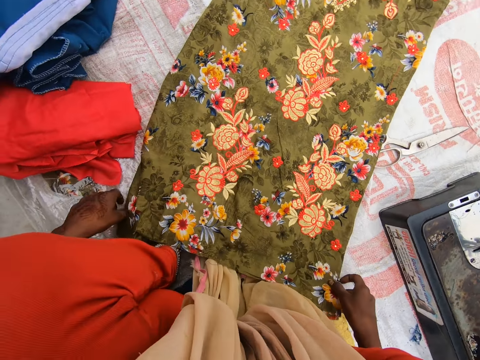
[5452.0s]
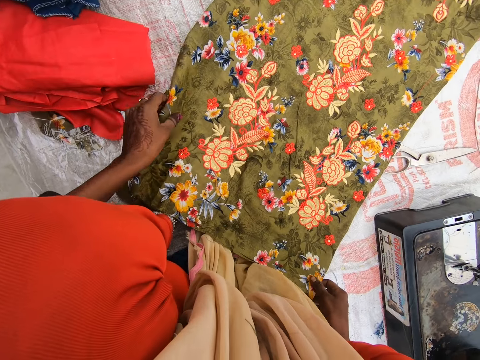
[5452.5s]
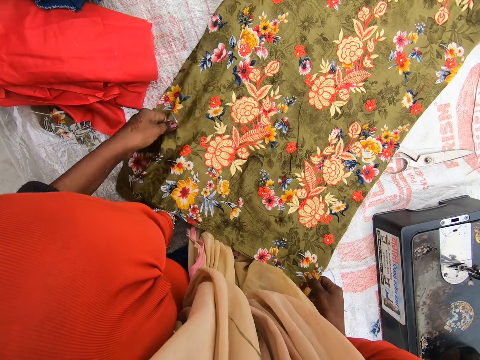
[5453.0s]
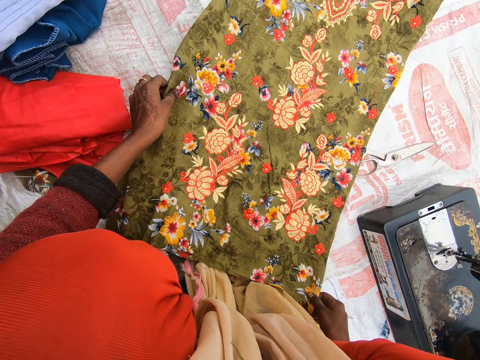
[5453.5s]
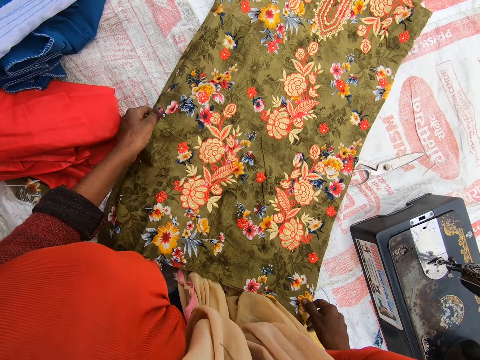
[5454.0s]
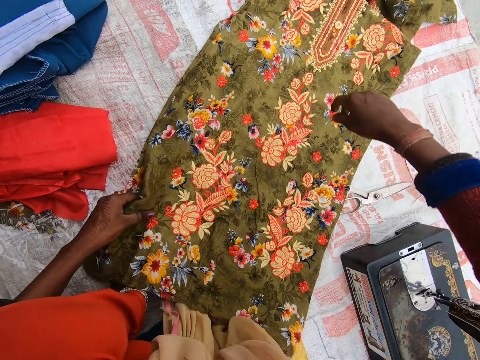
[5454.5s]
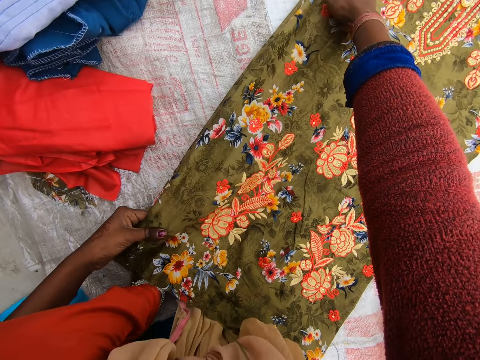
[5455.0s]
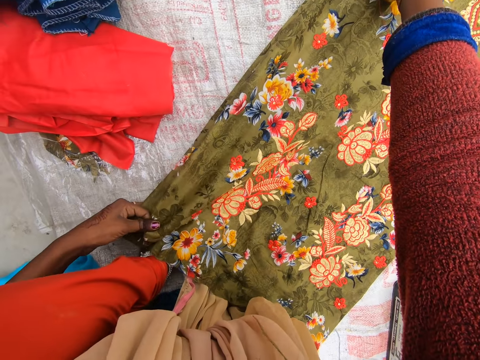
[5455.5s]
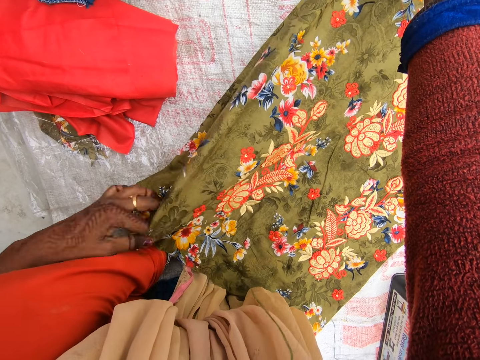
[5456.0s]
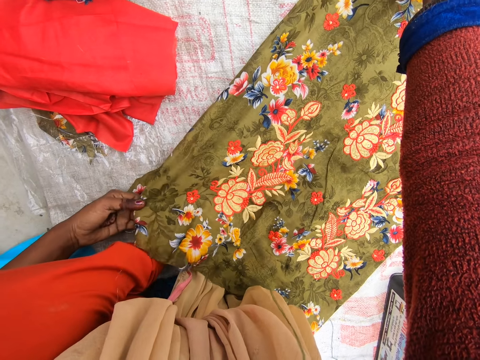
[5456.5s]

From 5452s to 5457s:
The camera wearer folds a garment.

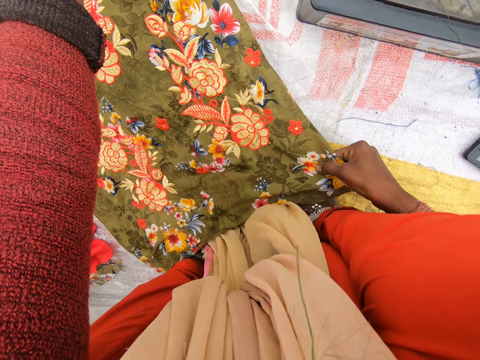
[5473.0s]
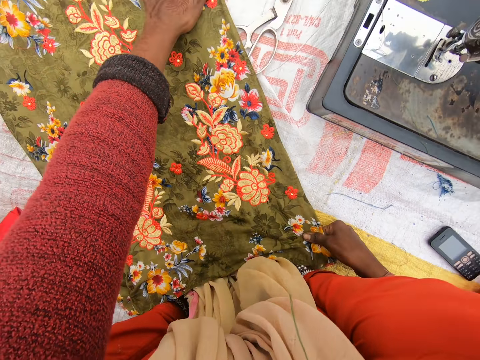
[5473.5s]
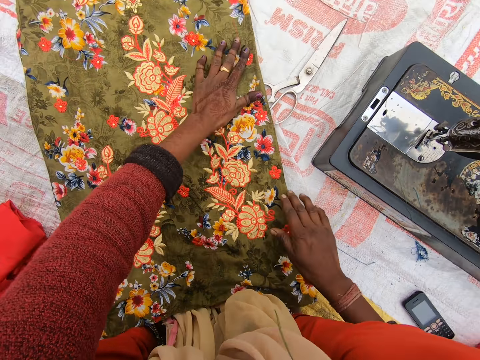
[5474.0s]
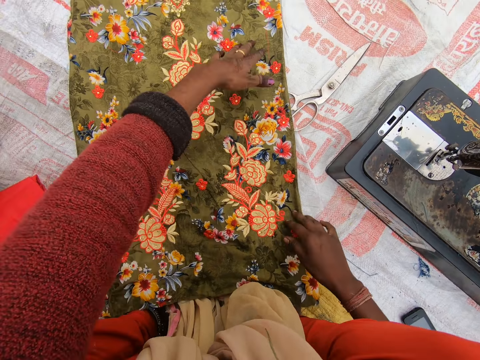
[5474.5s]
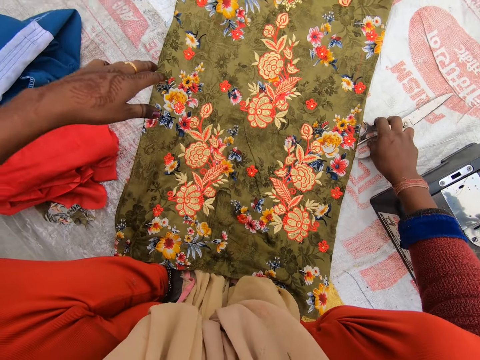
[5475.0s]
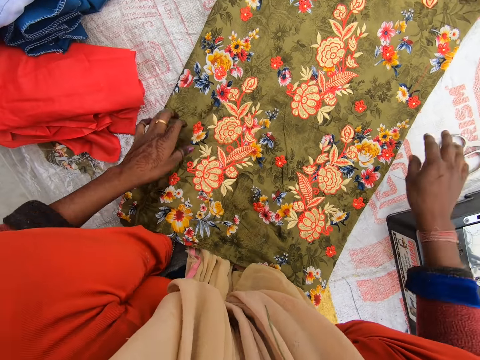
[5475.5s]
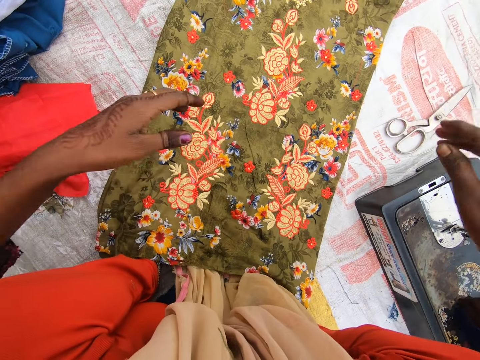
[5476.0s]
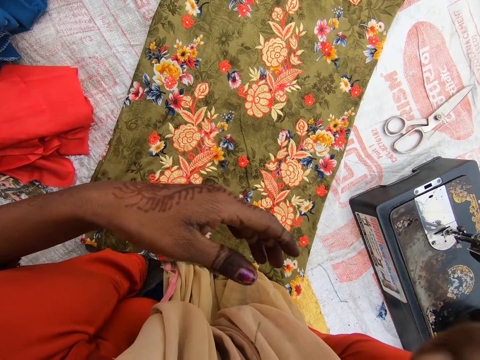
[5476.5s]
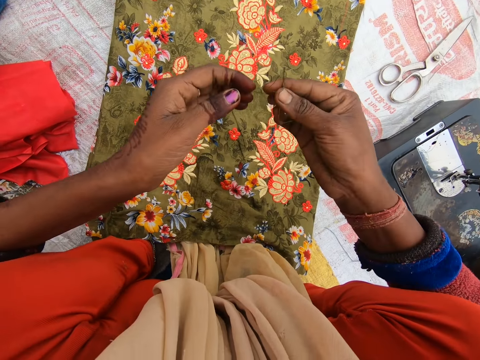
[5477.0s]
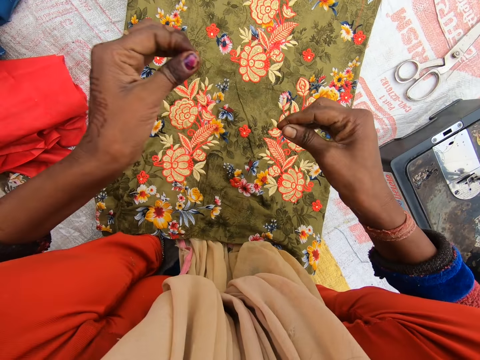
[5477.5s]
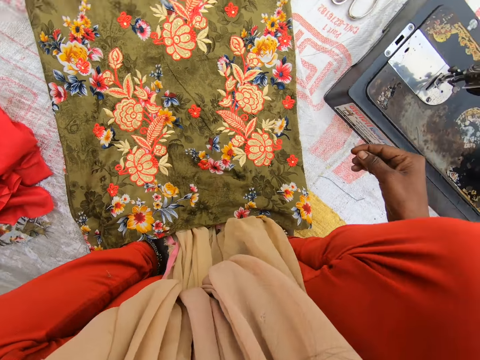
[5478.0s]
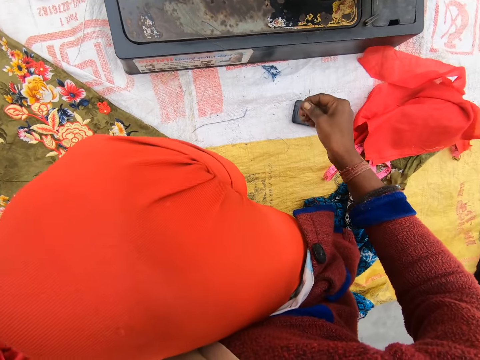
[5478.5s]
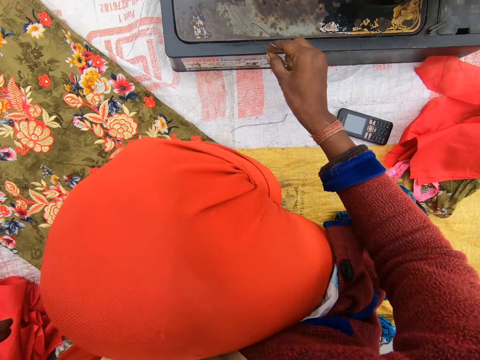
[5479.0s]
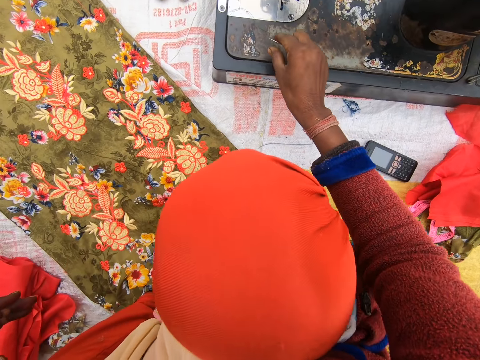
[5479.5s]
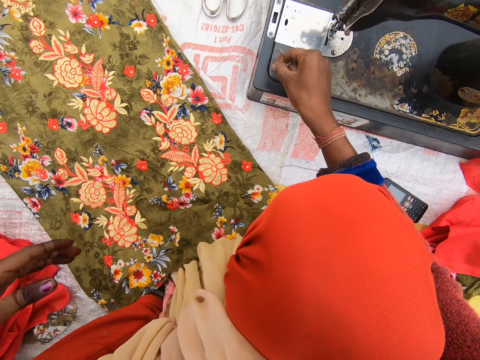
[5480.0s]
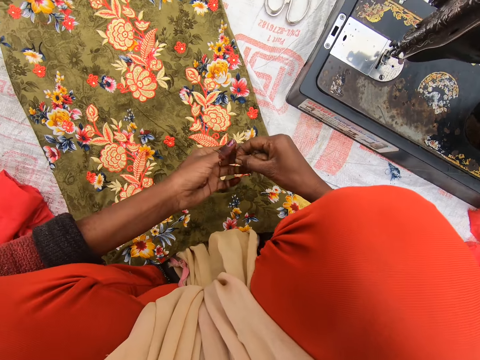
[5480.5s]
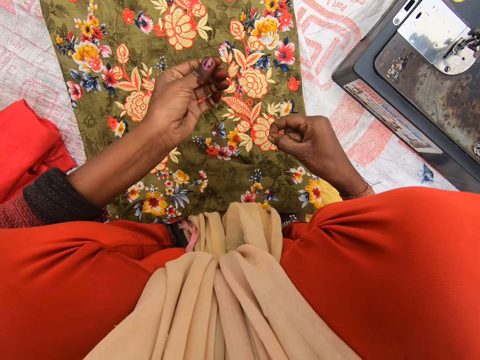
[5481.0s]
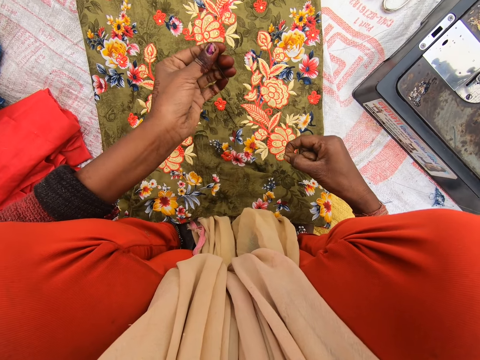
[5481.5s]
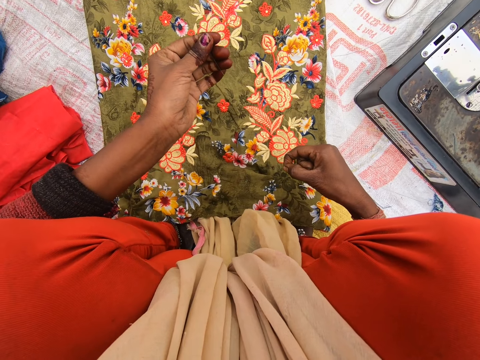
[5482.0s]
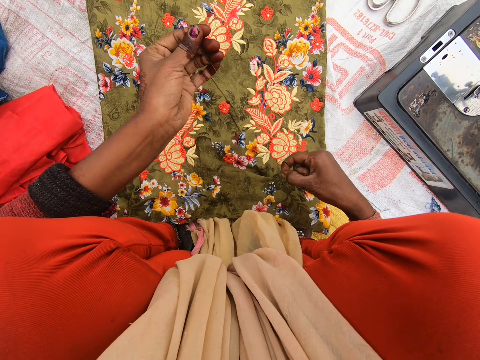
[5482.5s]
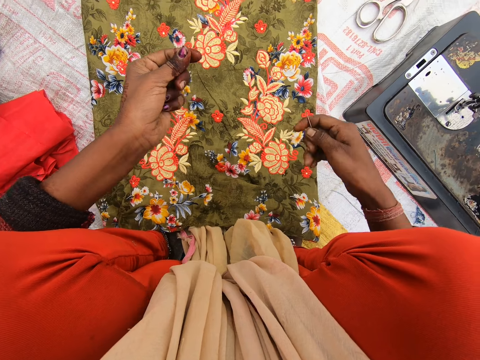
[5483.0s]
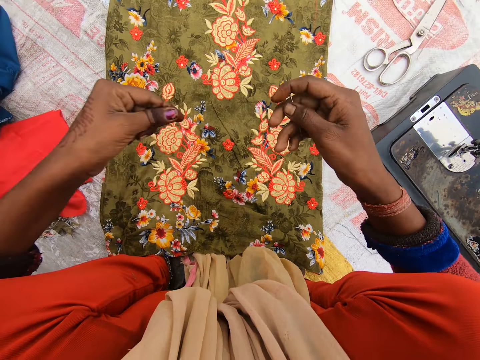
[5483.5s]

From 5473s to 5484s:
The camera wearer pushes a pair of scissors away. She adjusts the scissors on the floor with her right hand. She picks a thread from her body. She picks the needle from the sewing machine. She pulls the thread in her hands.

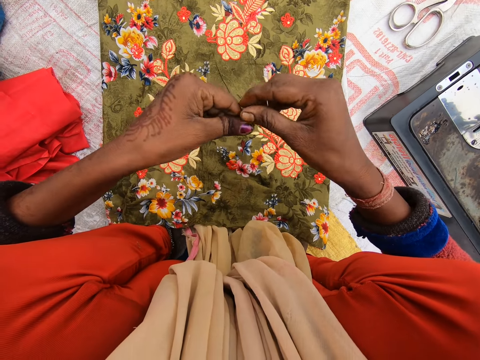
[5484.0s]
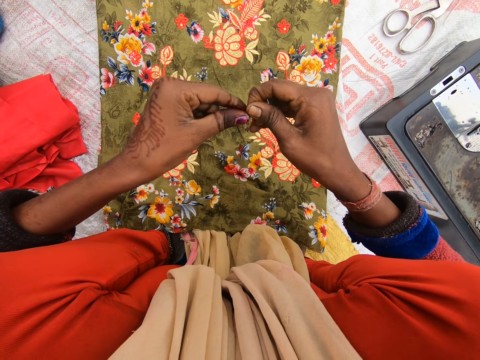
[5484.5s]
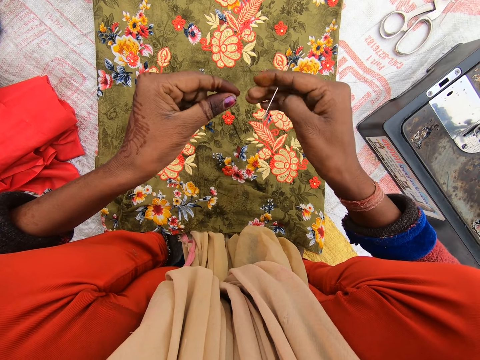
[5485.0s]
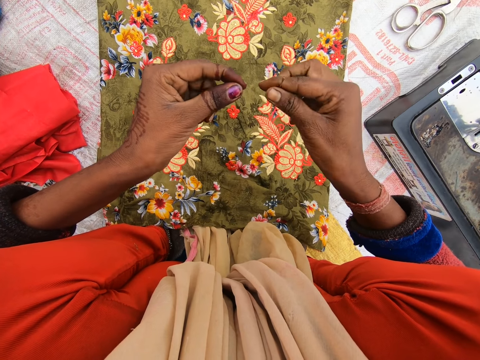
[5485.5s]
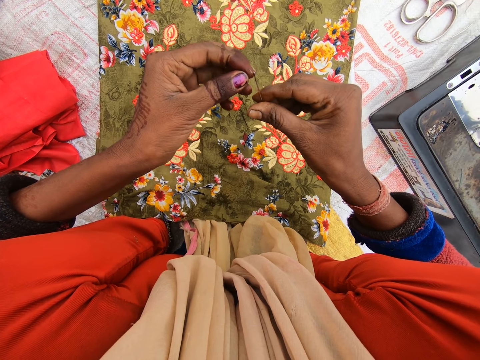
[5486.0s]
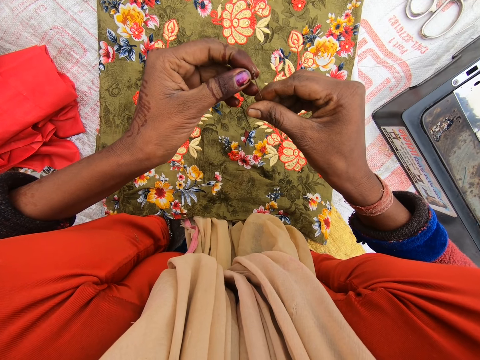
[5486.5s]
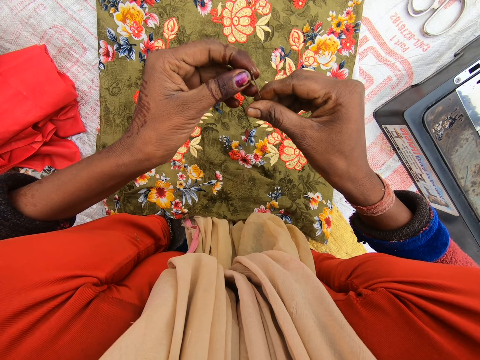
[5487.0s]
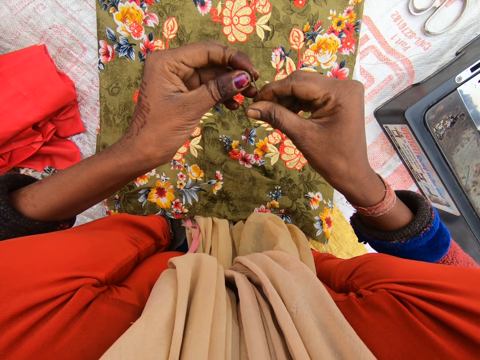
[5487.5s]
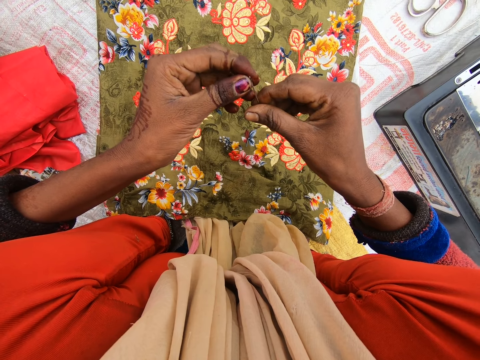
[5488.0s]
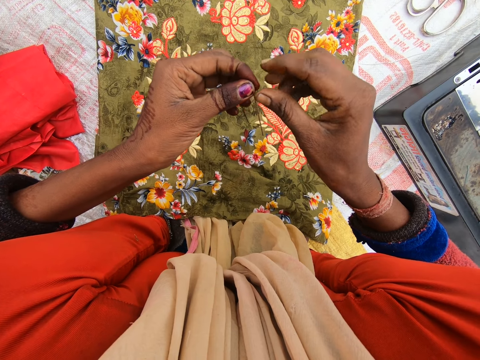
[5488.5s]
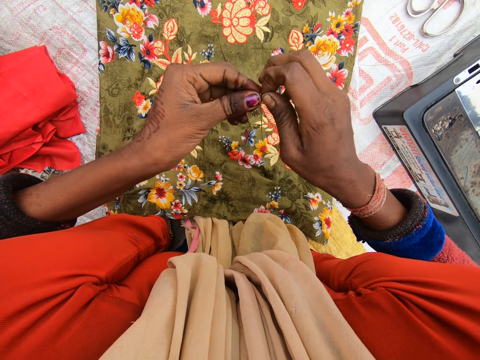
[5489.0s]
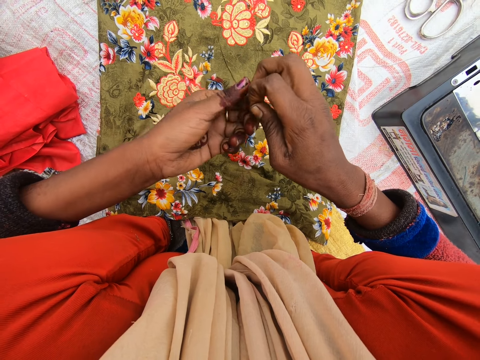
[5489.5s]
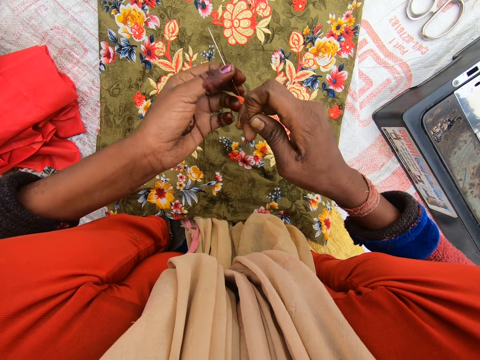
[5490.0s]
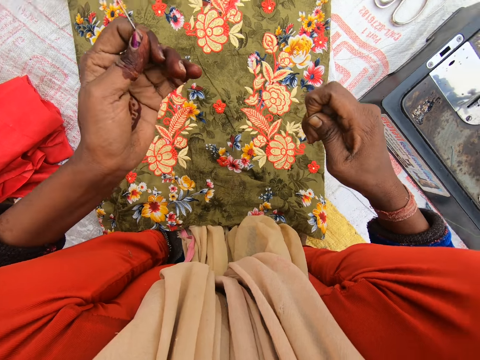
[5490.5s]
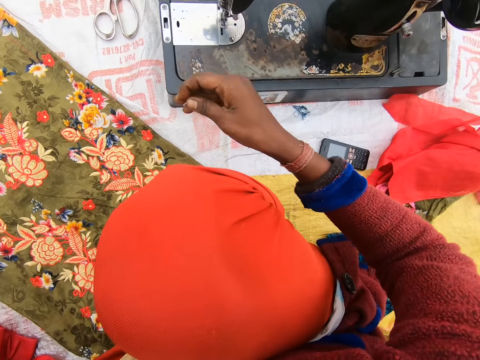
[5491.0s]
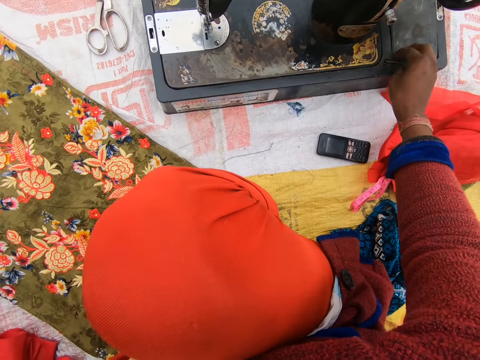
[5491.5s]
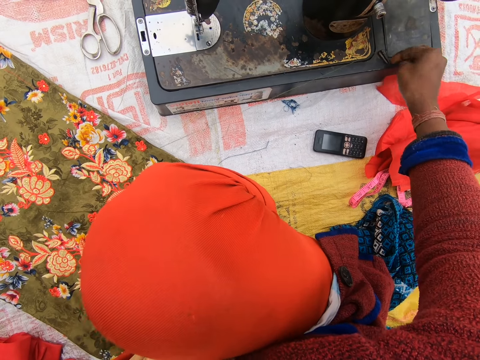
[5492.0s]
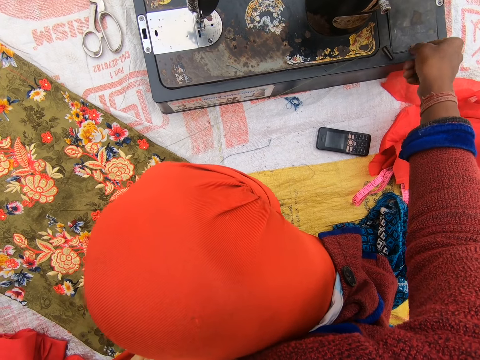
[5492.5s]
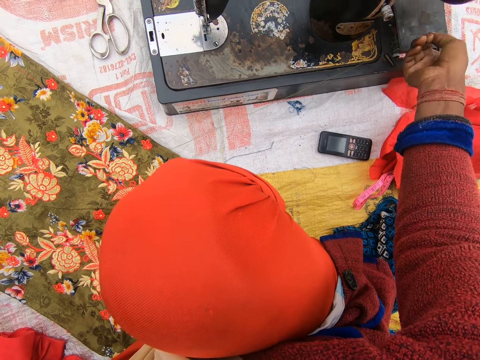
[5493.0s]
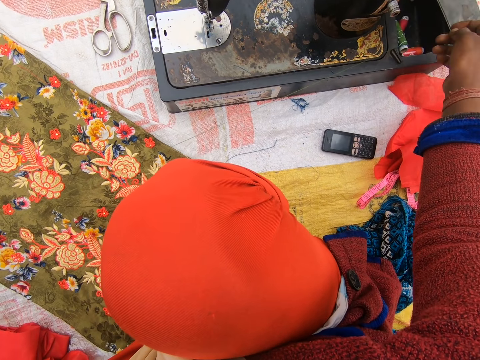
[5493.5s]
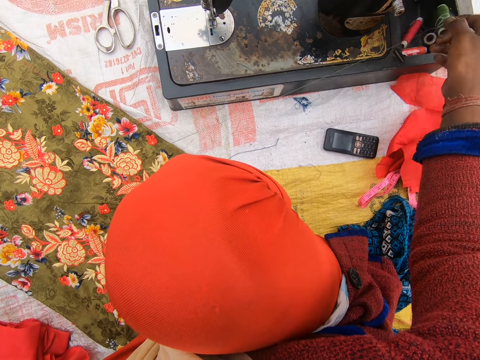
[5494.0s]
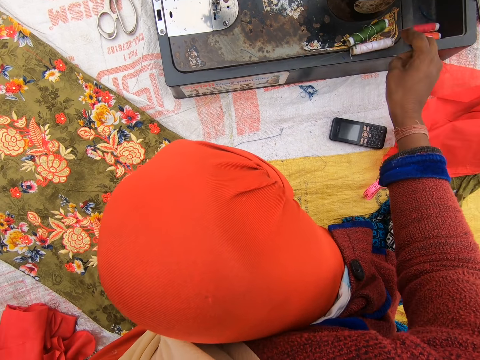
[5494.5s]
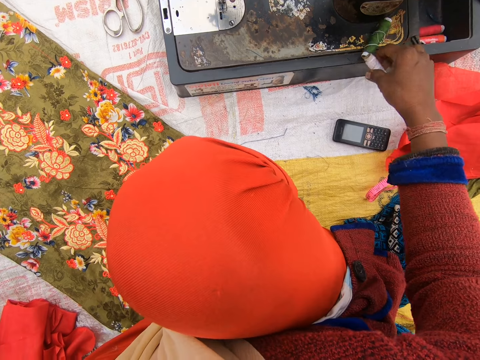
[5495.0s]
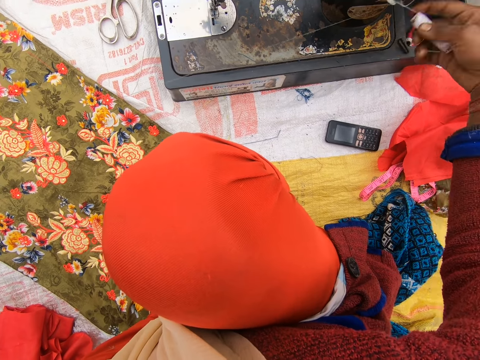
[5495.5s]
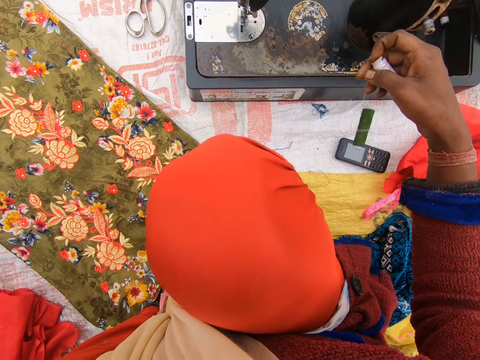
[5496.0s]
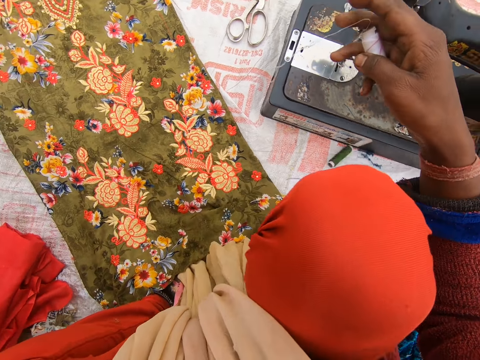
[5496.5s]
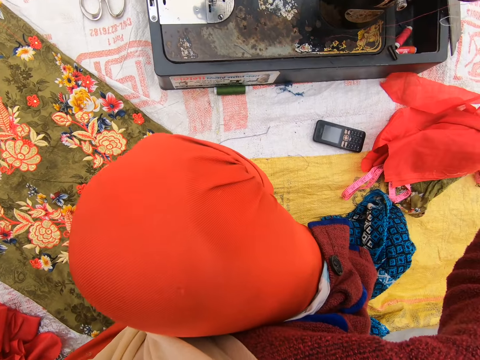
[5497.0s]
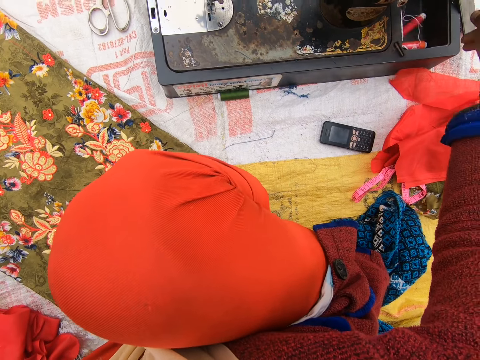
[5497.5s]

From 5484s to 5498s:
The camera wearer threads the needle in her hands. She pulls the thread in her hands. She drops the needle on the sewing machine. She opens a box on the sewing machine. She picks a thread spool from the box. She drops the thread spool into the box.
